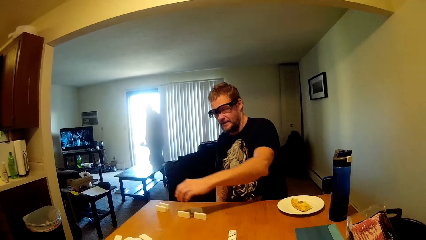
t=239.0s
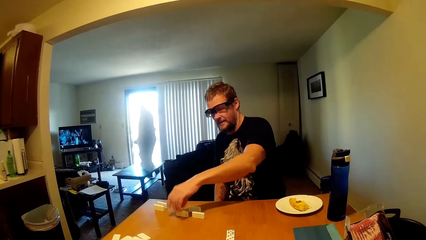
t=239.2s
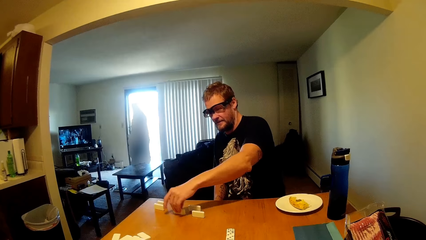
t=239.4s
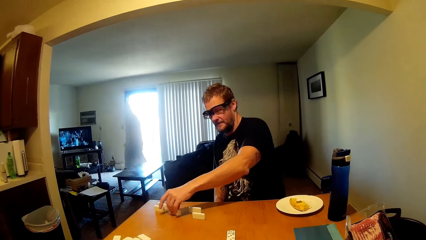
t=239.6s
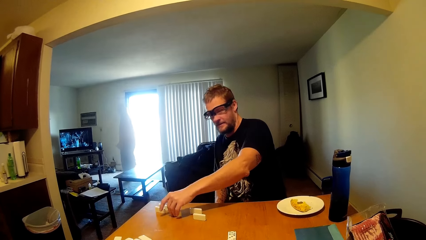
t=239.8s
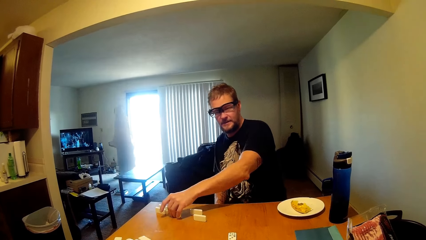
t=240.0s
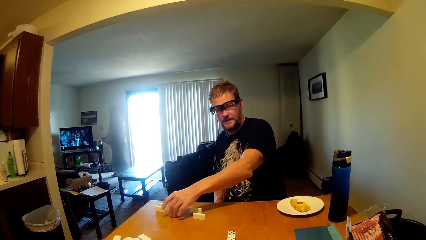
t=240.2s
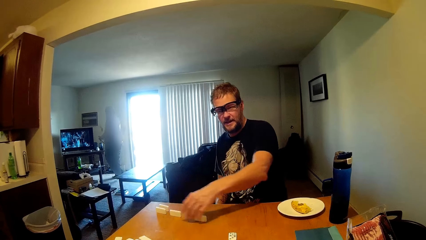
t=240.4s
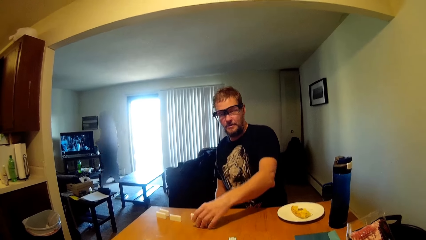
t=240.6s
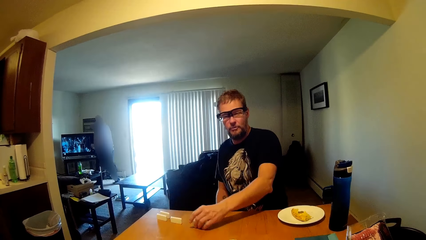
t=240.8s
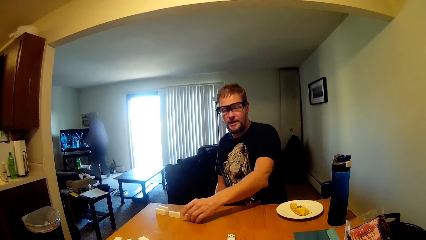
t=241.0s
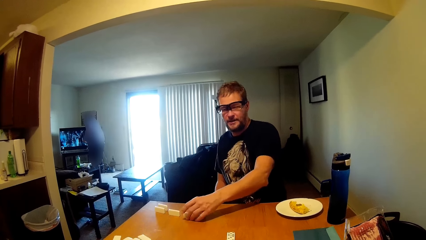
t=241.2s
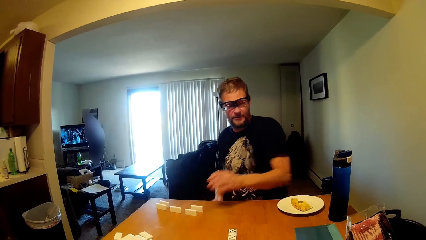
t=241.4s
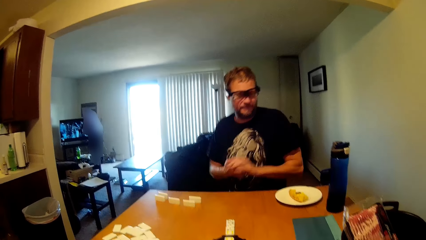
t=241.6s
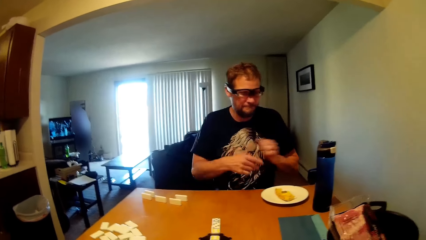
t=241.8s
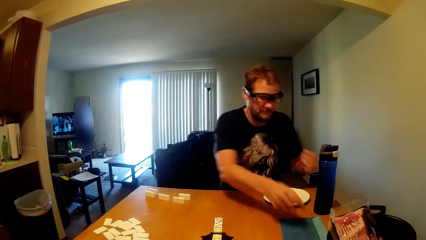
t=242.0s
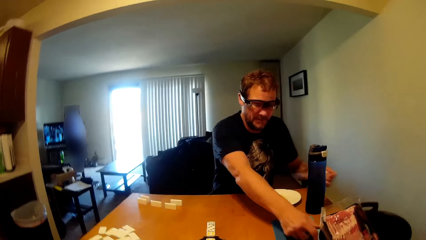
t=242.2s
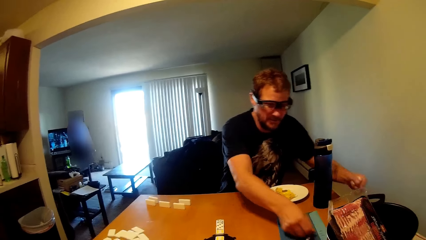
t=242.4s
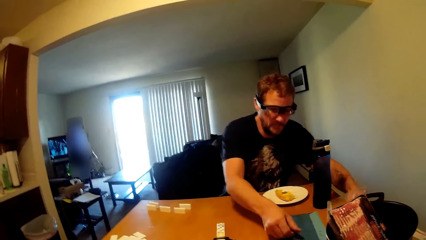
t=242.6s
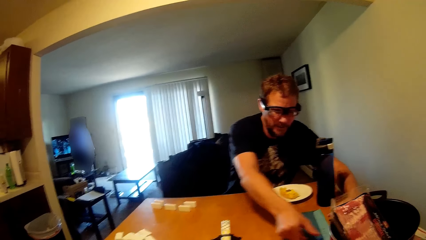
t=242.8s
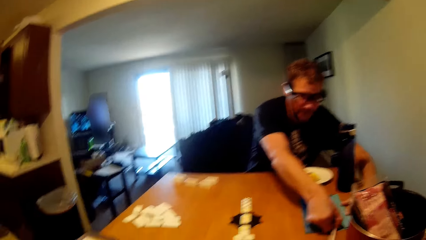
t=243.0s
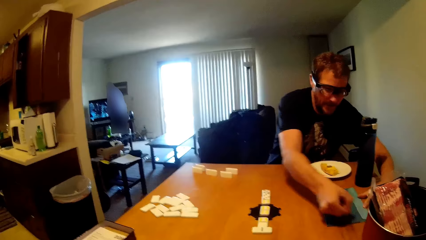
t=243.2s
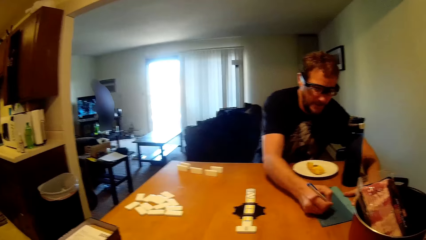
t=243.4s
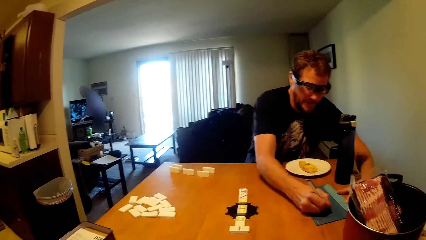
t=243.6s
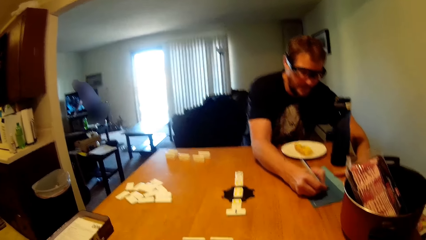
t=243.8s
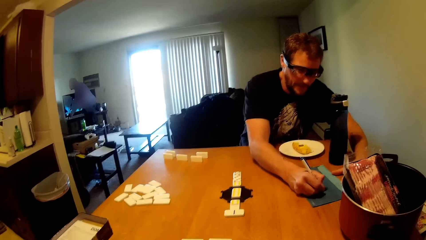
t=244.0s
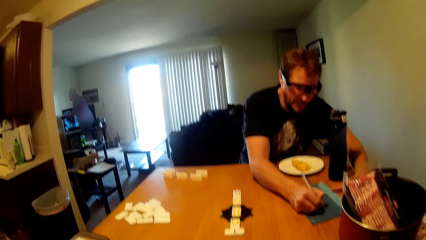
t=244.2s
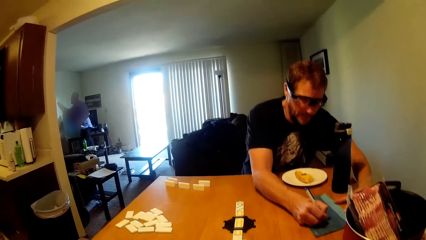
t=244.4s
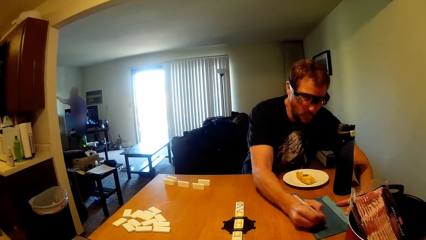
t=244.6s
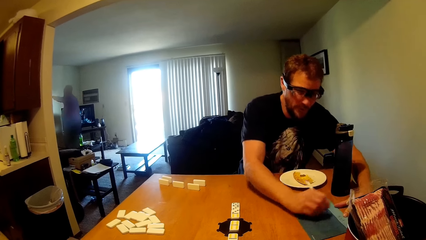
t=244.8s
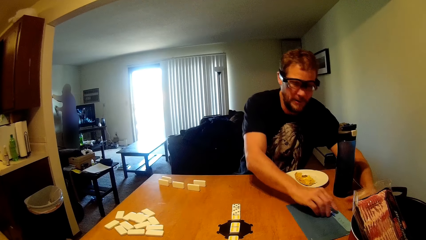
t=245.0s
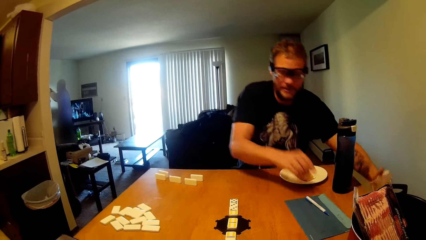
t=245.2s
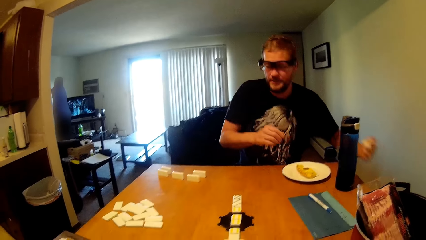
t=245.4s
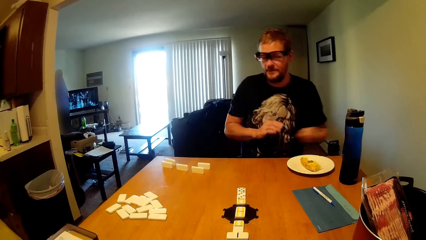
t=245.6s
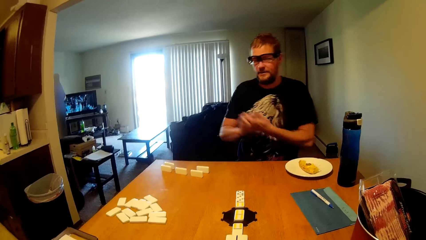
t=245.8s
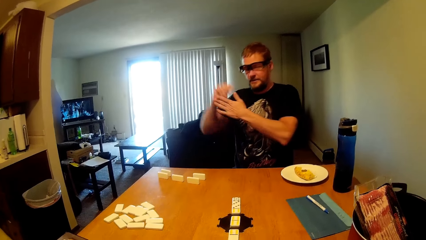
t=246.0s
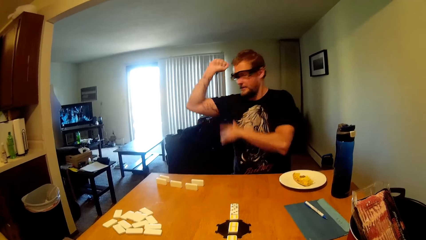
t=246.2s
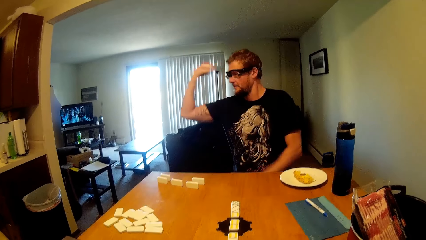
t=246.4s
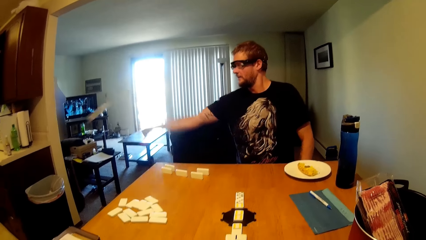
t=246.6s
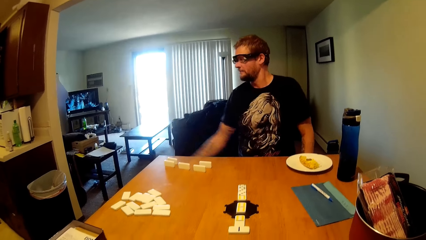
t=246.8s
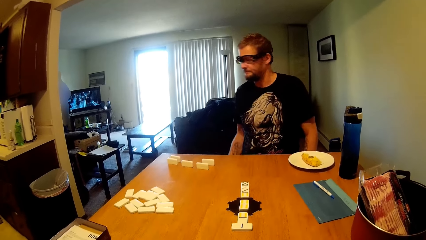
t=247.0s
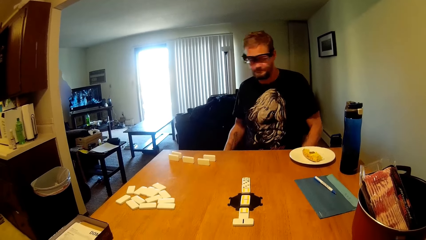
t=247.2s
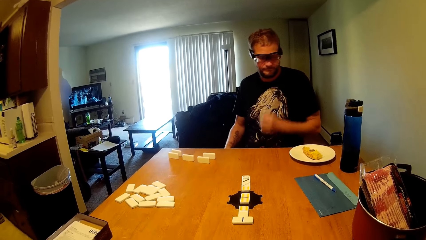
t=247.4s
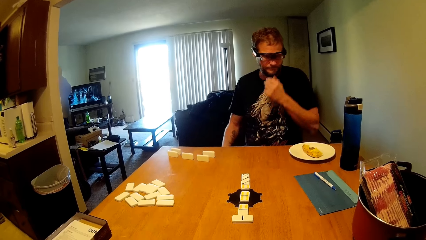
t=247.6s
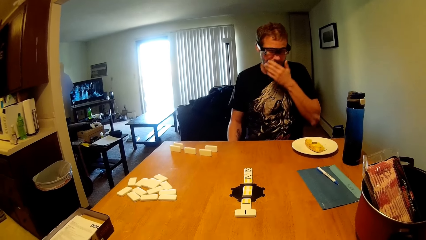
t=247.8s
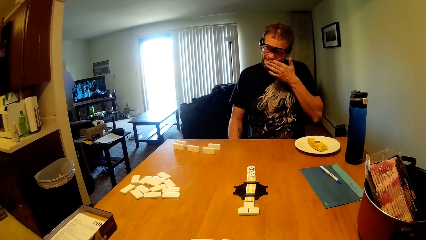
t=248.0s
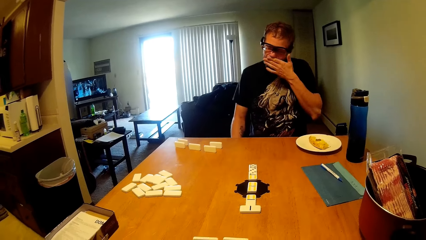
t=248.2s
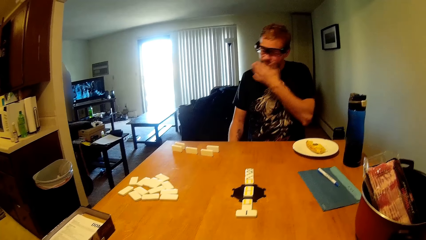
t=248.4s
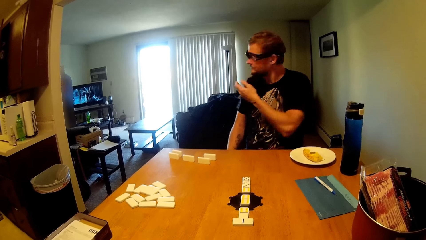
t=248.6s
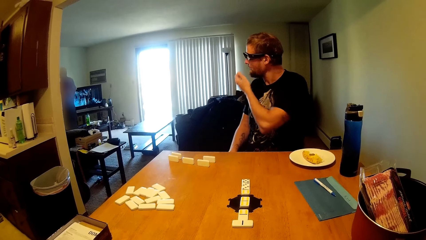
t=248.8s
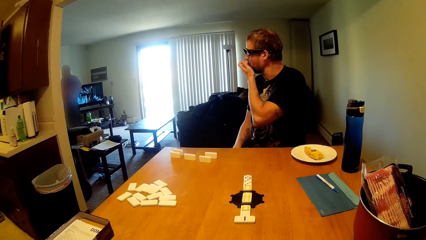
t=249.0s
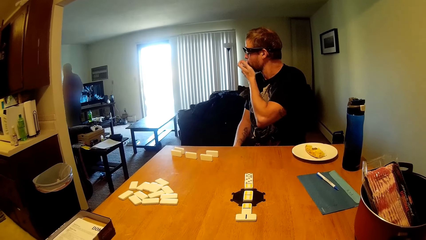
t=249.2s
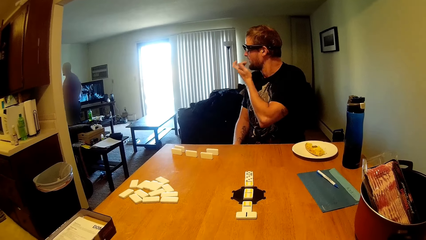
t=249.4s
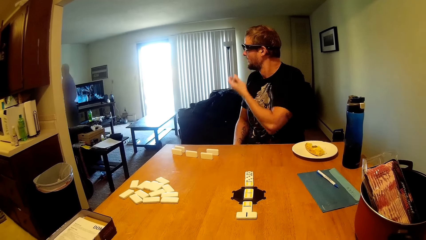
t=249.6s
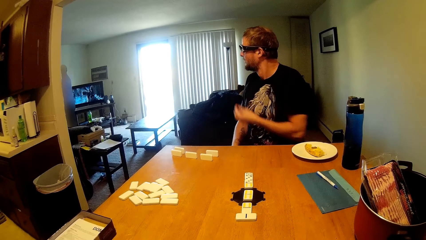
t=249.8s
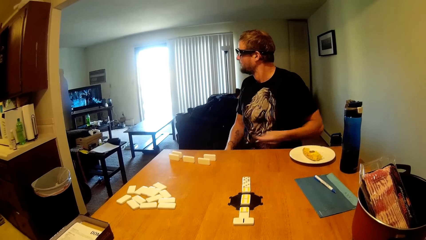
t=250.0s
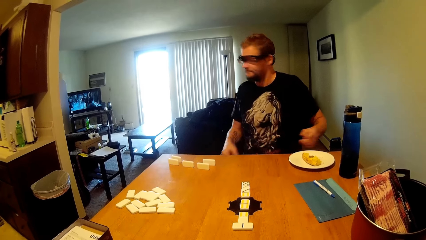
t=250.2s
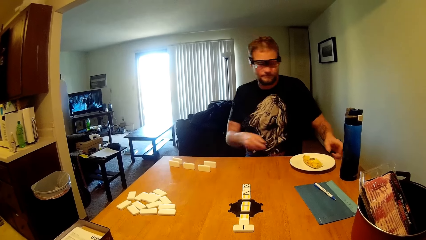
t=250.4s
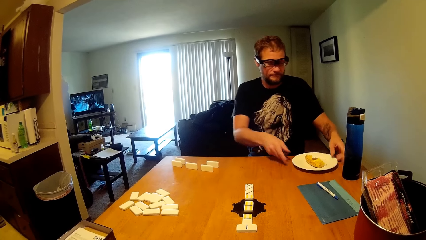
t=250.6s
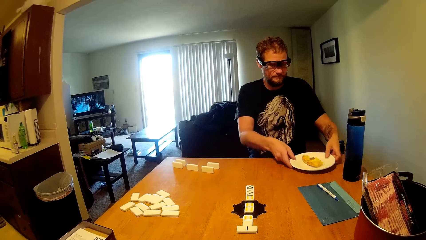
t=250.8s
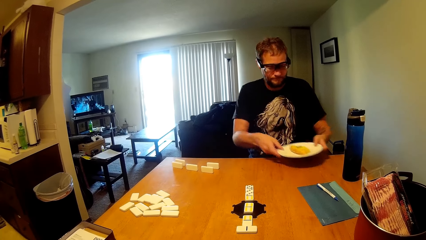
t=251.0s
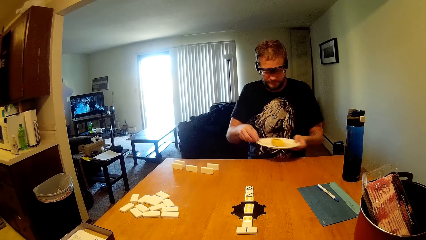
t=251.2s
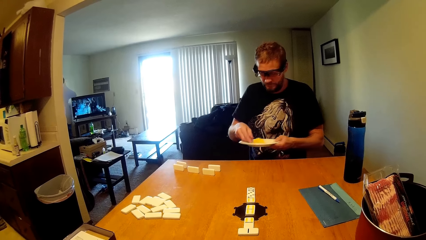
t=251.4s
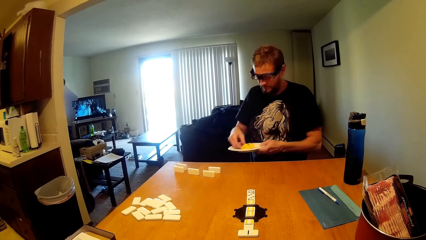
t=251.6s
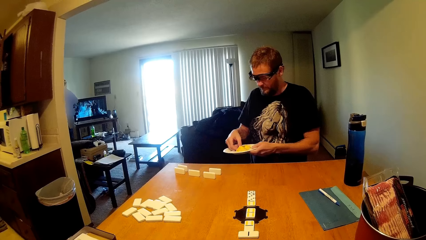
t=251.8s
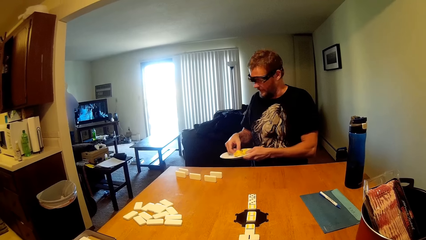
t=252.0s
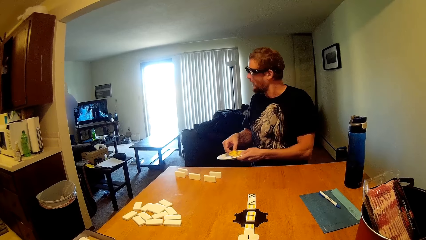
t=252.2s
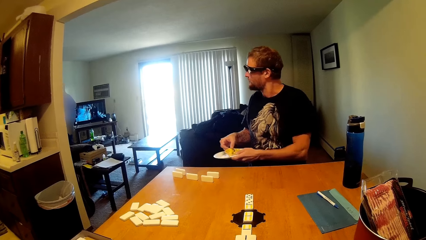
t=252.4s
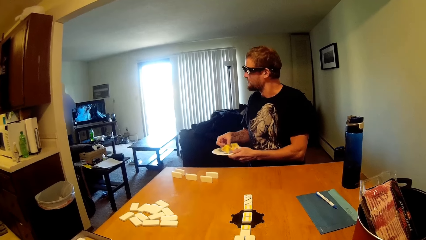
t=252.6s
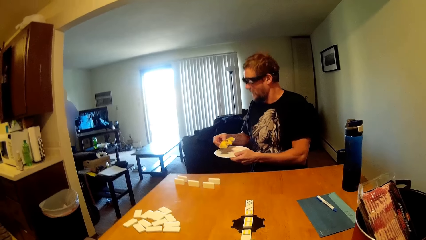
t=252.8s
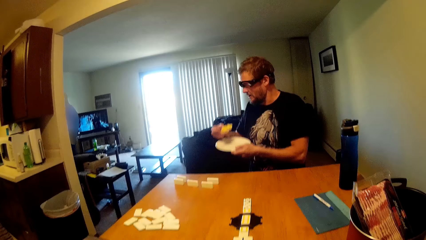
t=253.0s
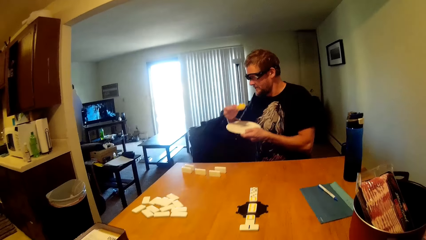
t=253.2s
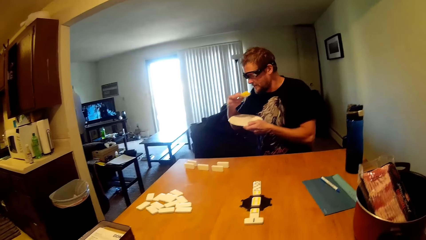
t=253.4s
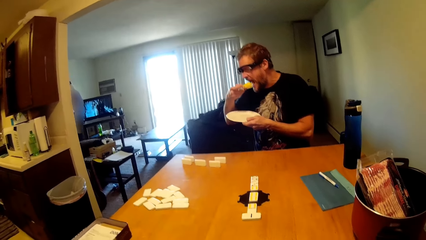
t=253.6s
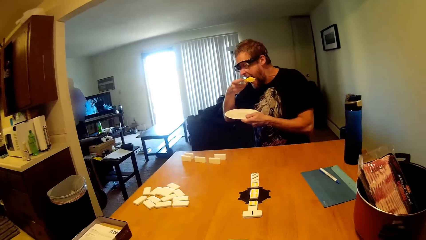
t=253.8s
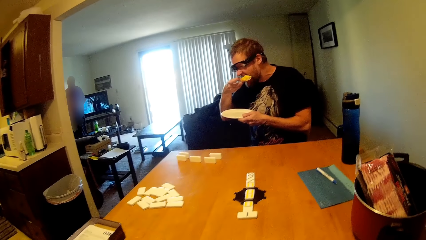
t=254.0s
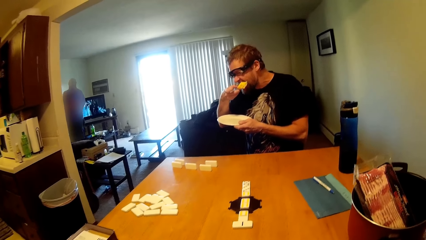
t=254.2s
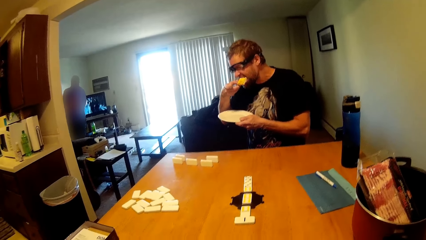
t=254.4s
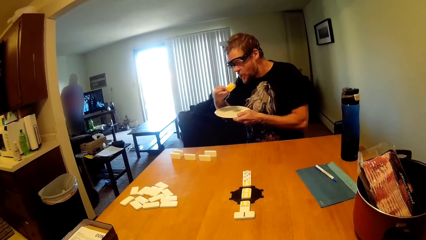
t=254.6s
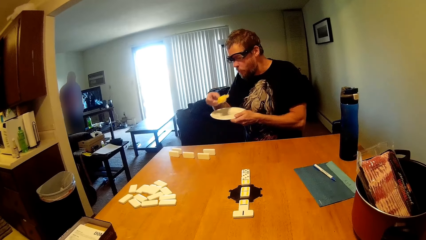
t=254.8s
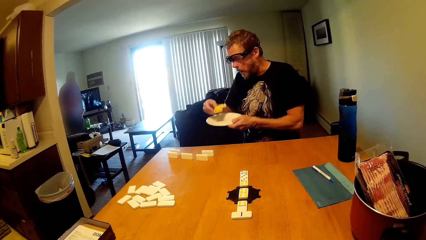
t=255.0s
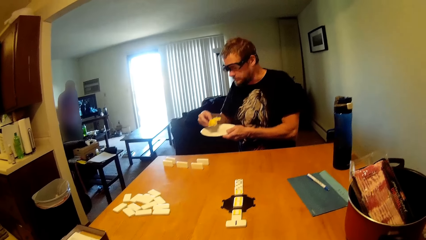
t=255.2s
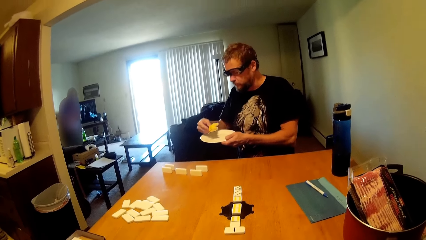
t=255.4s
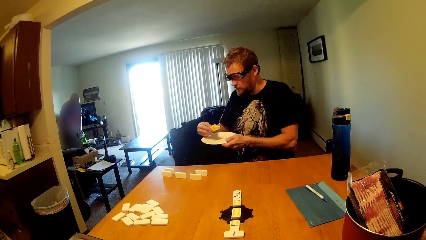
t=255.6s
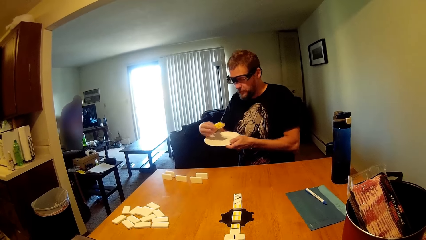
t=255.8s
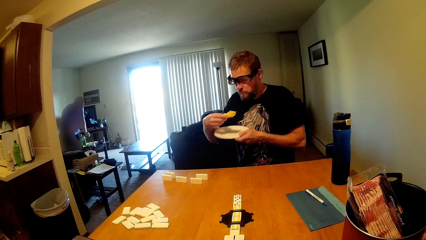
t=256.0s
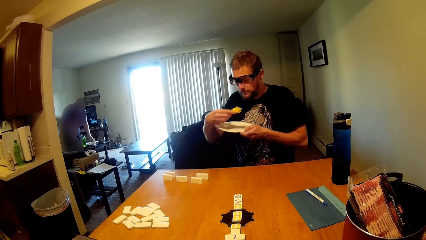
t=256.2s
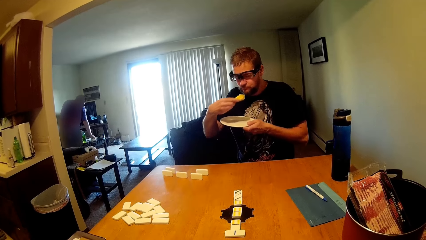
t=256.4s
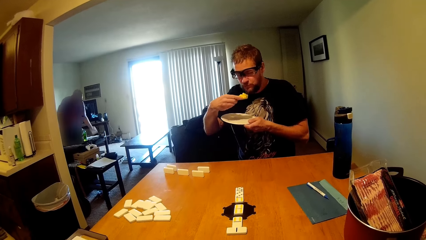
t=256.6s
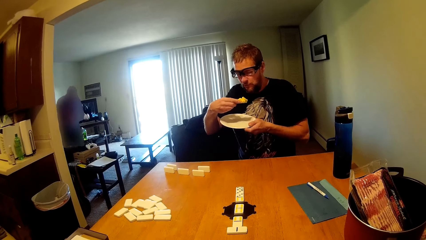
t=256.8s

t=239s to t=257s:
A person moves a block. The person writes on a paper using a pen and puts the pen on the paper. The person throws the tissue in the bin, grabs a plate, and eats the pizza.
